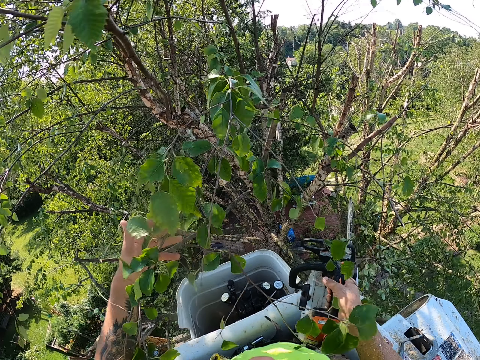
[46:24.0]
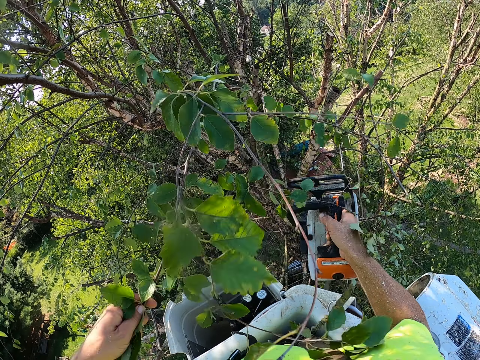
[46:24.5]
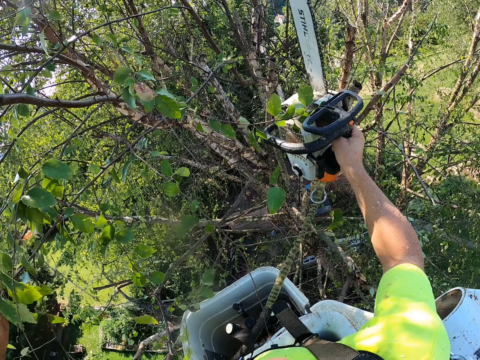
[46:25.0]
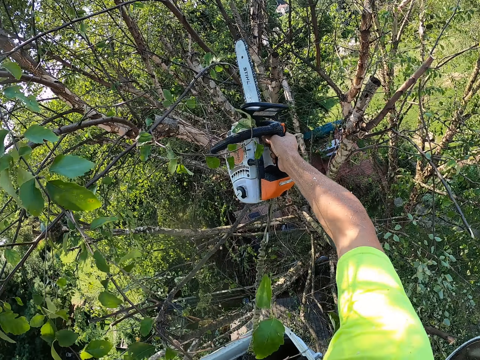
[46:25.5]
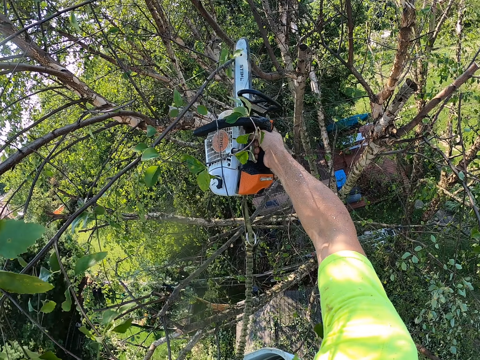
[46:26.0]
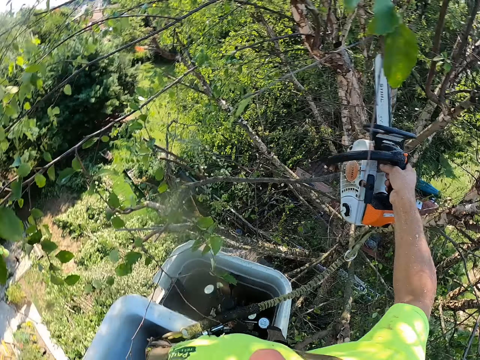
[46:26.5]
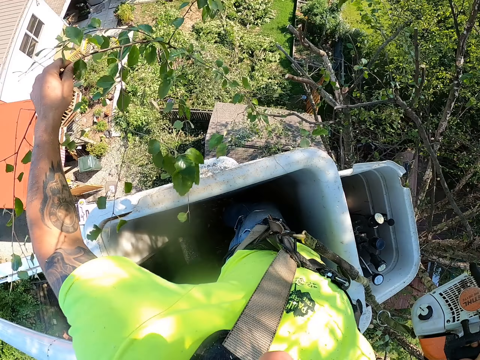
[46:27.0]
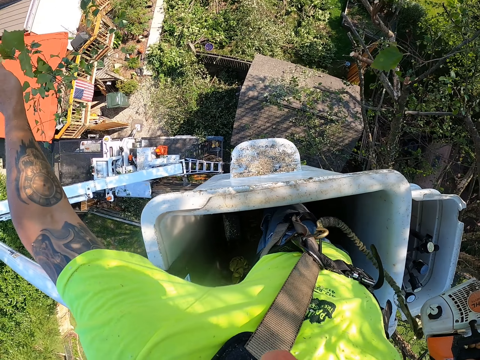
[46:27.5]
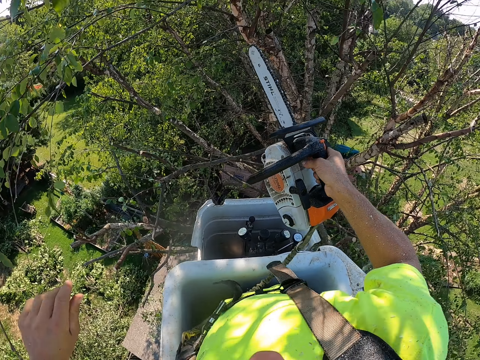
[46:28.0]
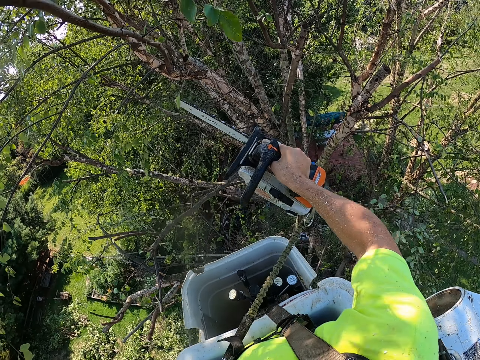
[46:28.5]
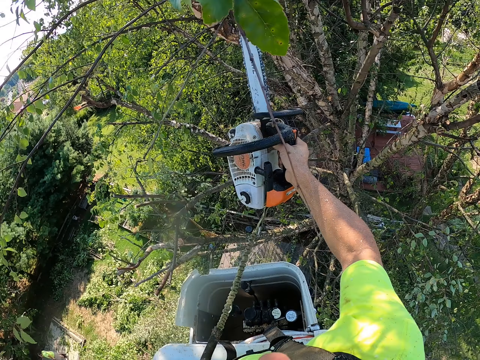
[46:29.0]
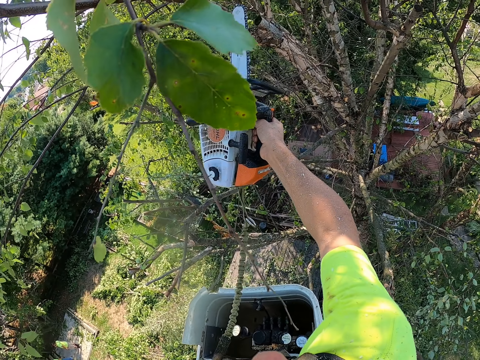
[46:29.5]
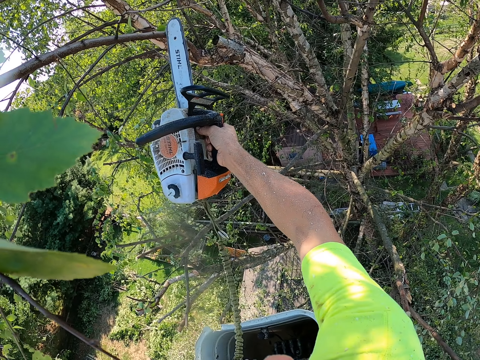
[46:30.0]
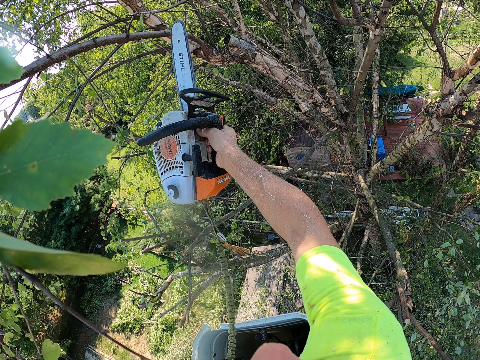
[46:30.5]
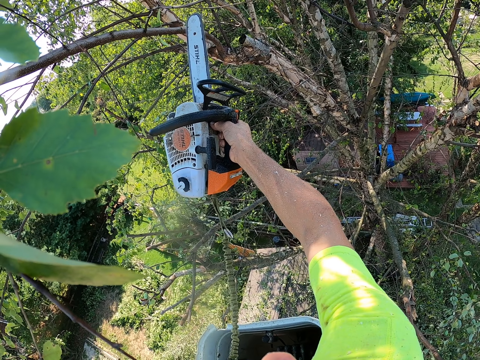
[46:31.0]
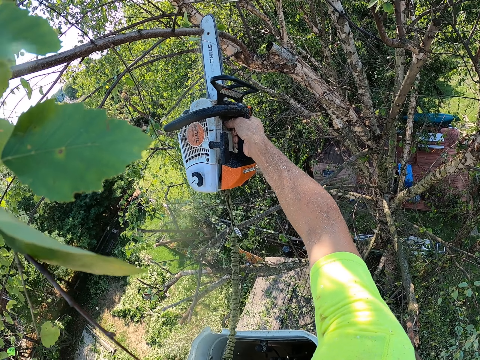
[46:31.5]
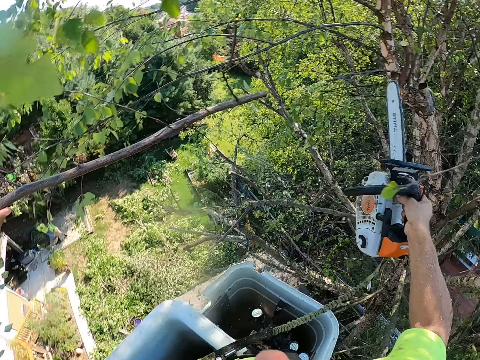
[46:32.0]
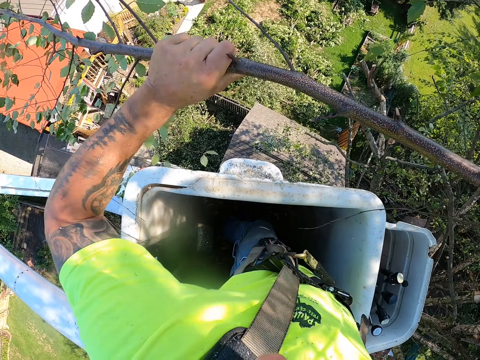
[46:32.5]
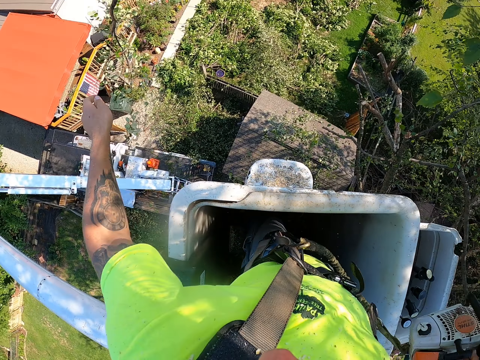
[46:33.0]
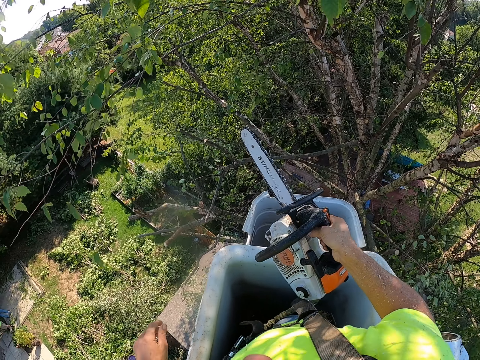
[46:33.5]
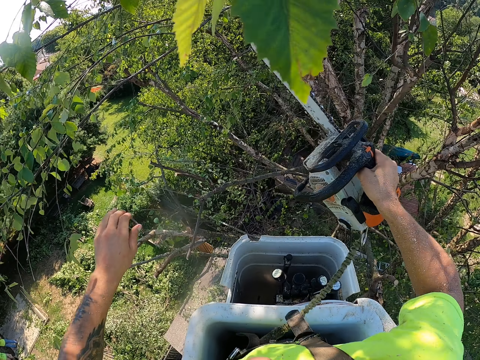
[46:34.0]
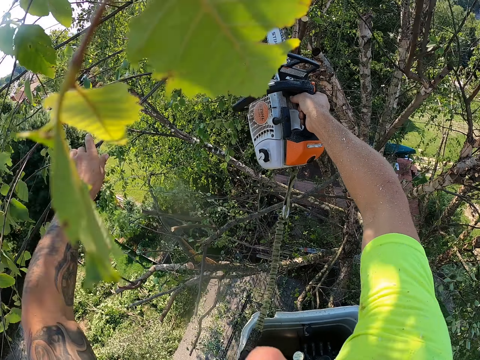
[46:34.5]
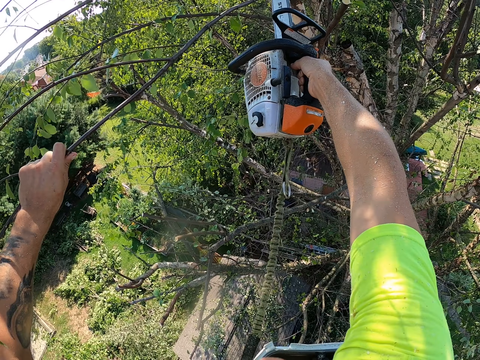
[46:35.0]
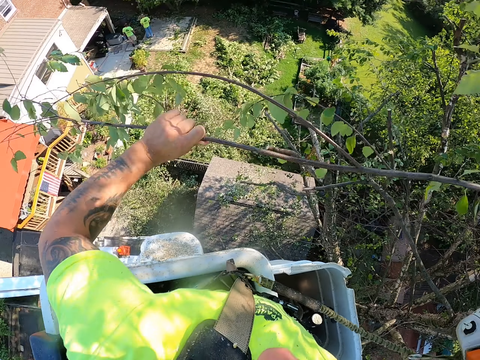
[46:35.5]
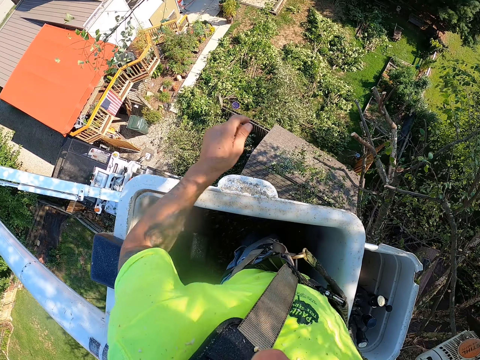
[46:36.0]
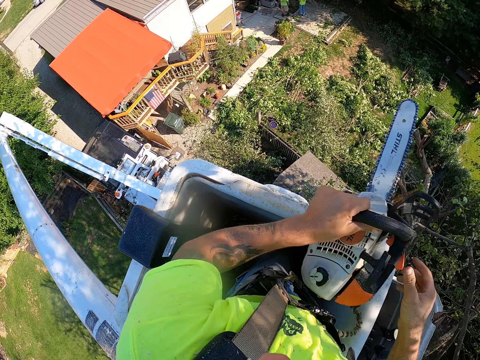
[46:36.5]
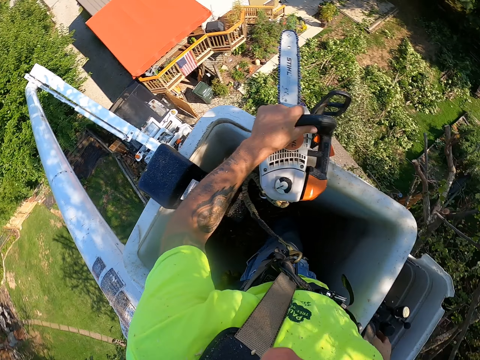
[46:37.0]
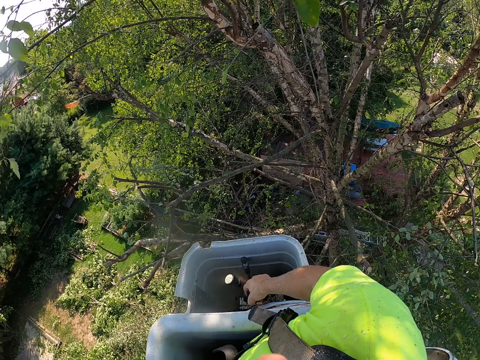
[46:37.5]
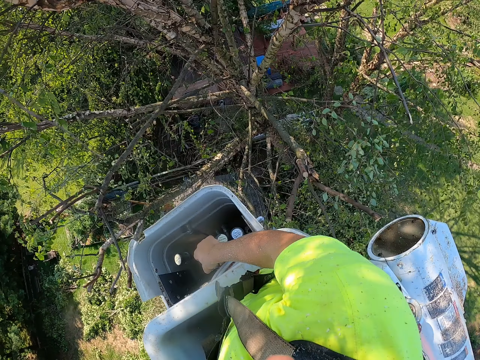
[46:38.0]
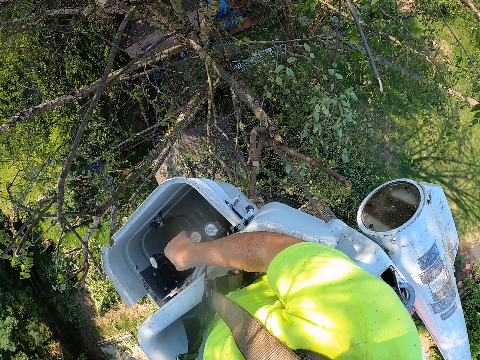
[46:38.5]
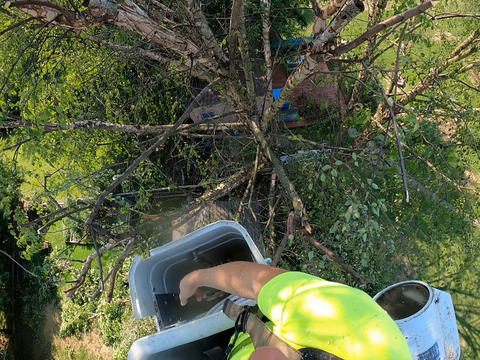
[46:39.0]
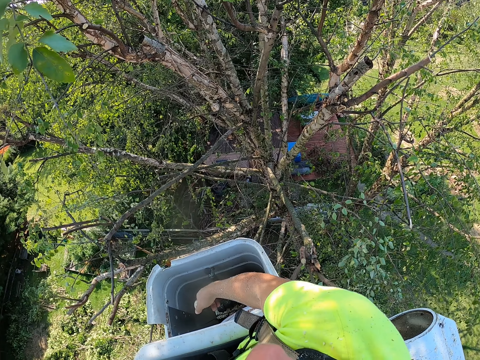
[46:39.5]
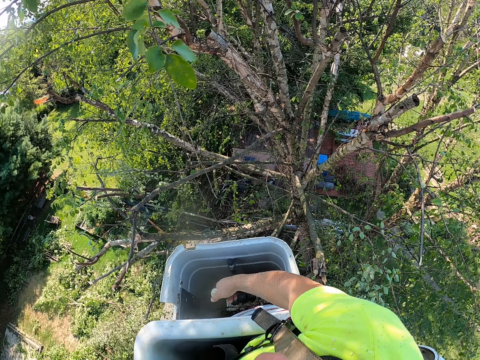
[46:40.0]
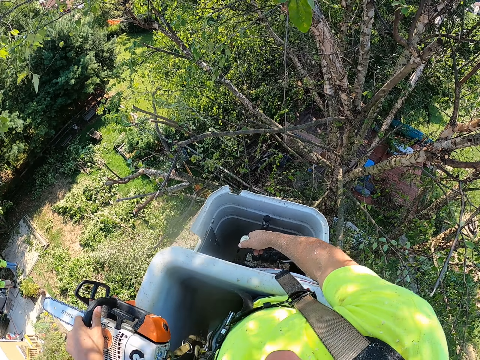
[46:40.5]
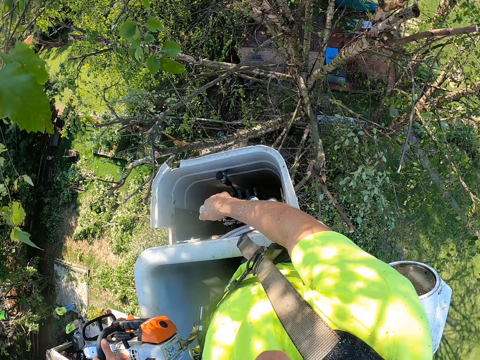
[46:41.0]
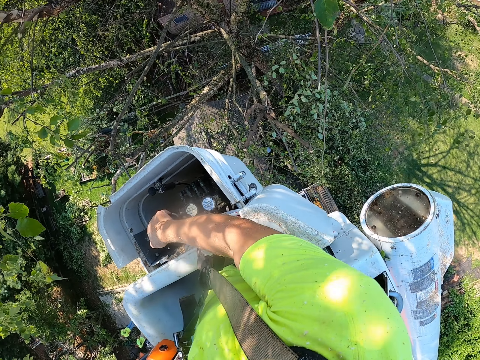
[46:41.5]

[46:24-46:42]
The camera wearer cuts a tree branch with the electric saw machine in his right hand. He throws the tree branch to the ground with his left hand. He cuts a tree branch with the electric saw machine in his right hand. He throws the tree branch to the ground with his left hand. He holds a tree branch with his left hand. He cuts the tree branch with the electric saw machine in his right hand. He throws the tree branch to the ground with his left hand. He holds the electric saw machine with his left hand. He places the electric saw machine on the boom lift with his left hand. He operates the boom lift with his right hand.

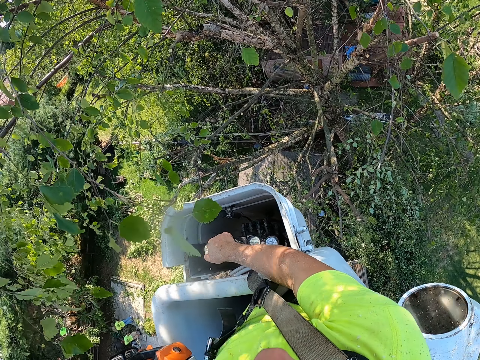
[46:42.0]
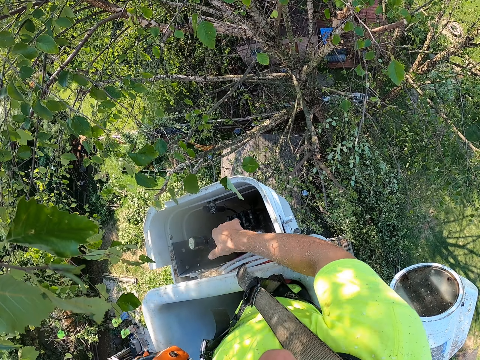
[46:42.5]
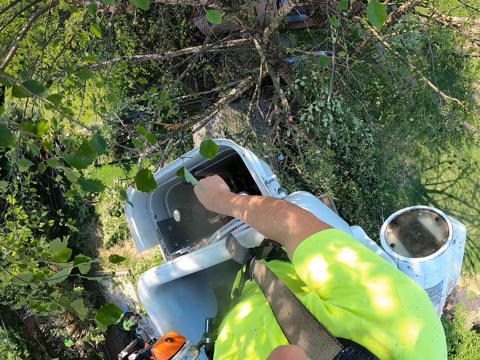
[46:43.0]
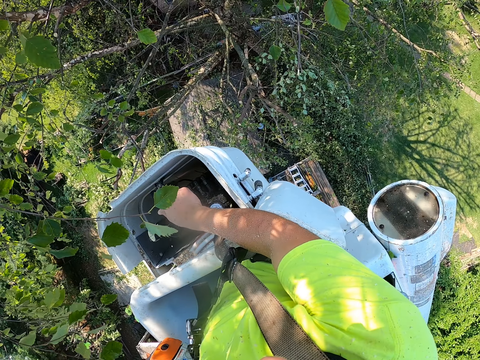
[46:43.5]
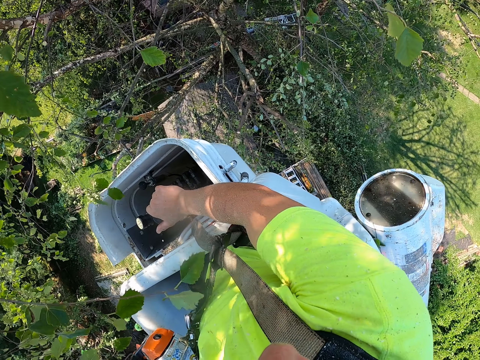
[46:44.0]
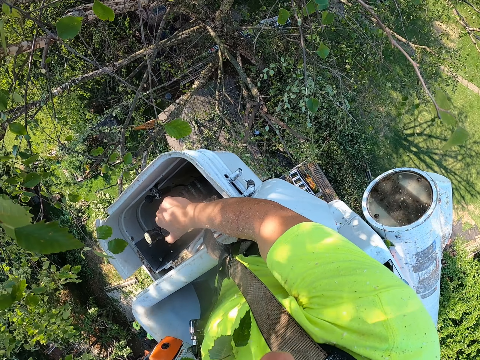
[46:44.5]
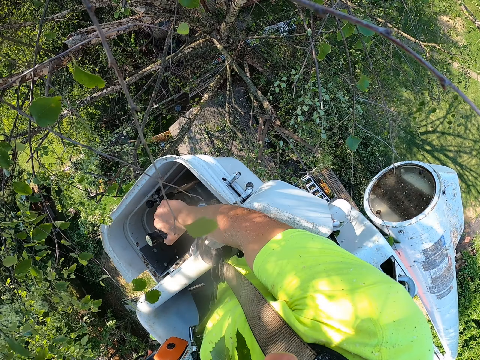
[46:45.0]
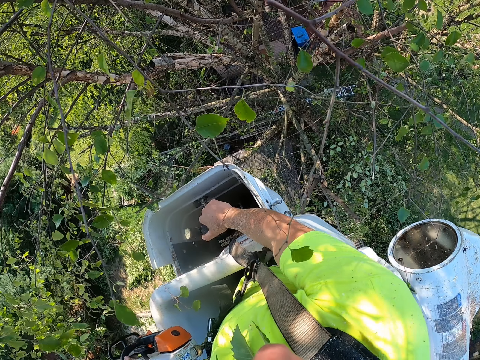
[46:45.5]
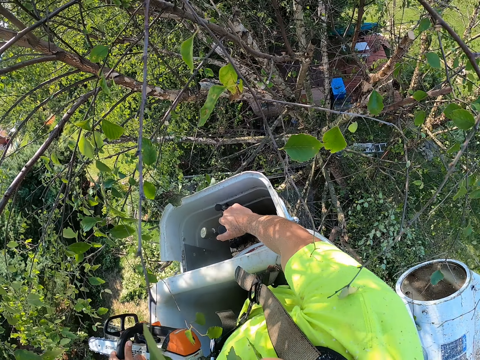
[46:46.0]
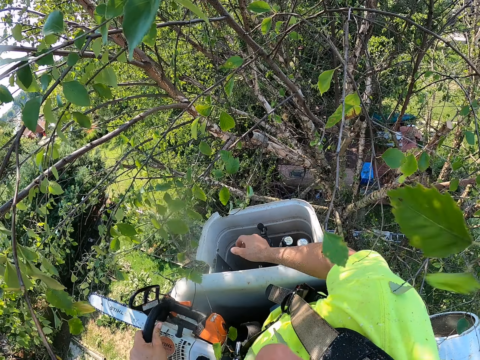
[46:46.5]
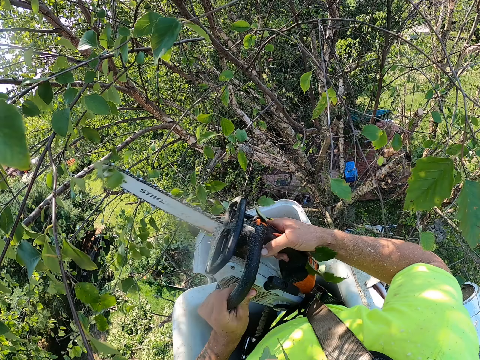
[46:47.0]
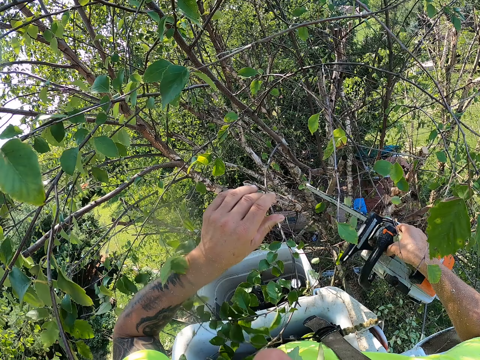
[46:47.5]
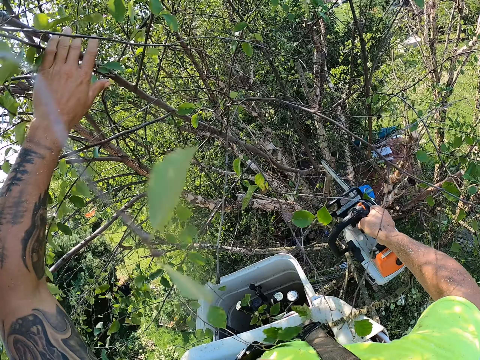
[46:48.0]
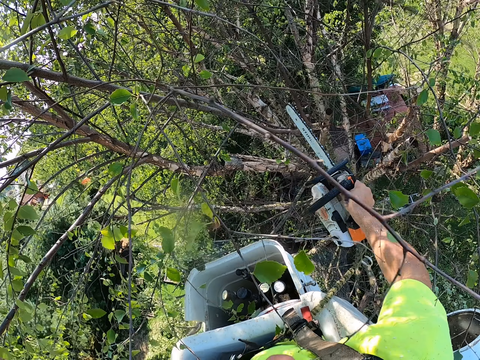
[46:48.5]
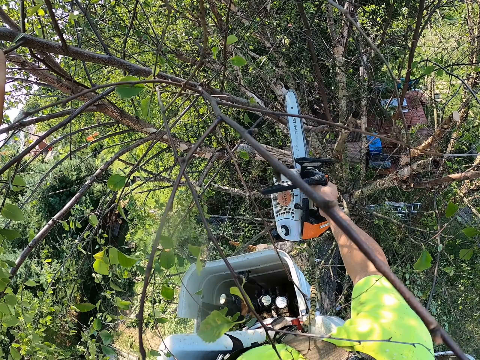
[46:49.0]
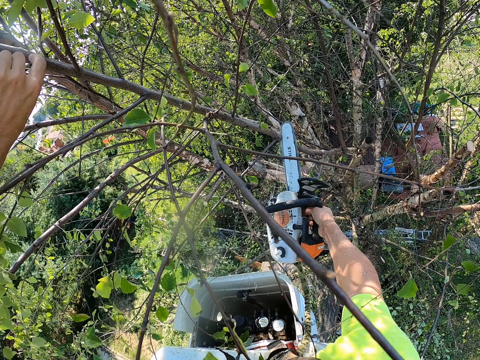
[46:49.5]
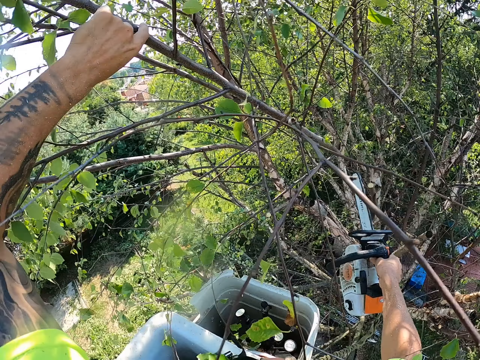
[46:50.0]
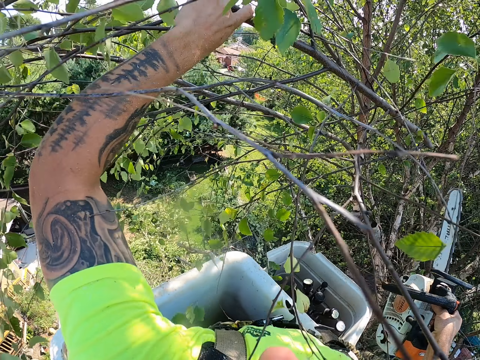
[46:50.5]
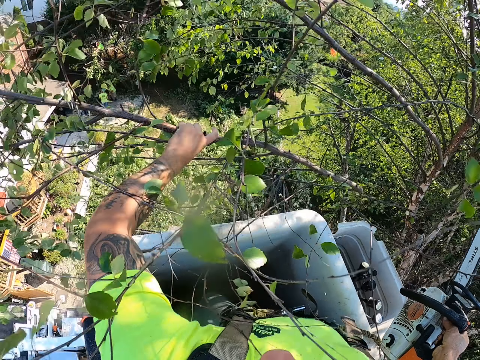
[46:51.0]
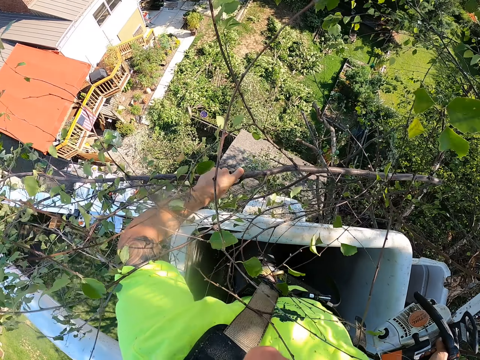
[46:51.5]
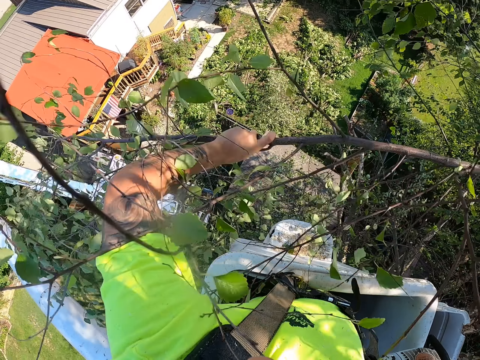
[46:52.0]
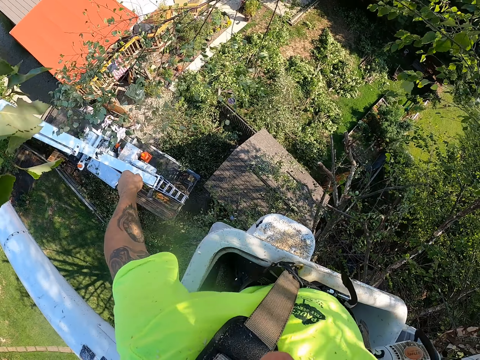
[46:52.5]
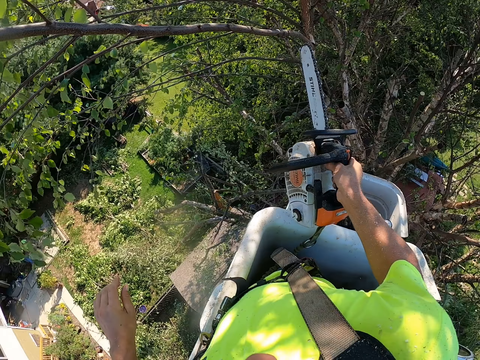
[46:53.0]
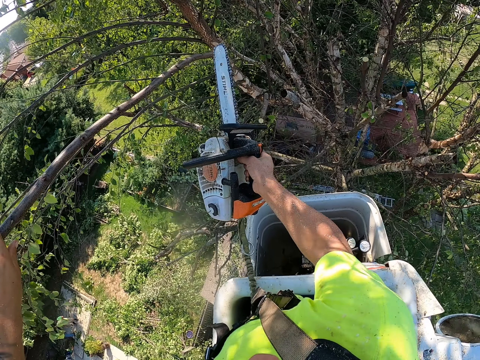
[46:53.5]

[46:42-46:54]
The camera wearer moves the lift towards the tree. He passes the electric saw machine from his left hand to his right hand. He holds a tree branch with his left hand. He cuts the tree branch with the electric saw machine in his right hand. He throws the tree branch to the ground with his left hand. He holds a tree branch with his left hand.
